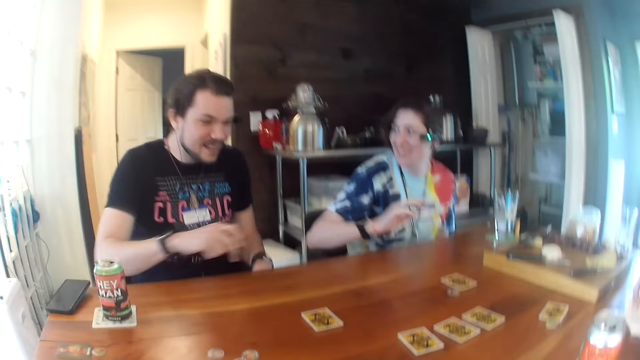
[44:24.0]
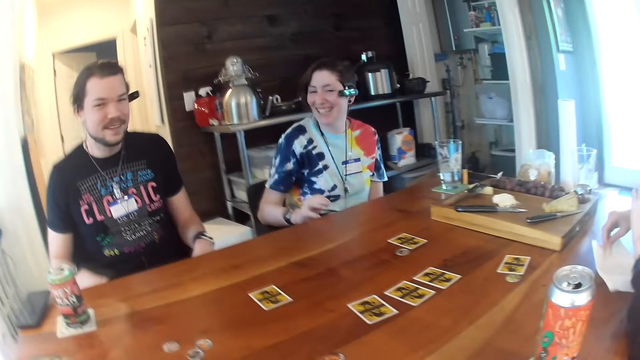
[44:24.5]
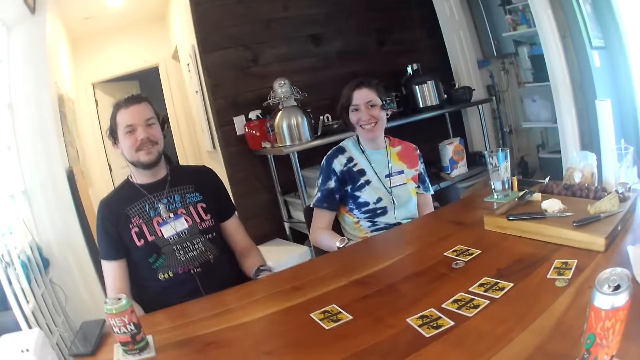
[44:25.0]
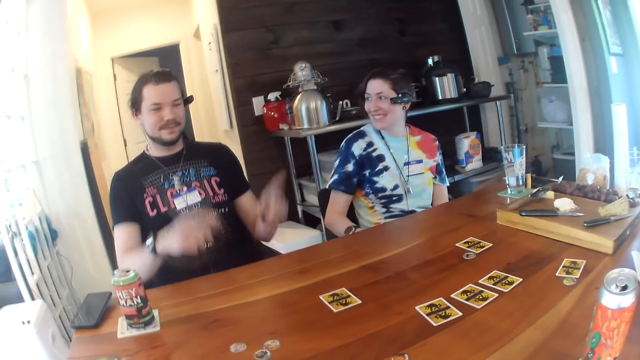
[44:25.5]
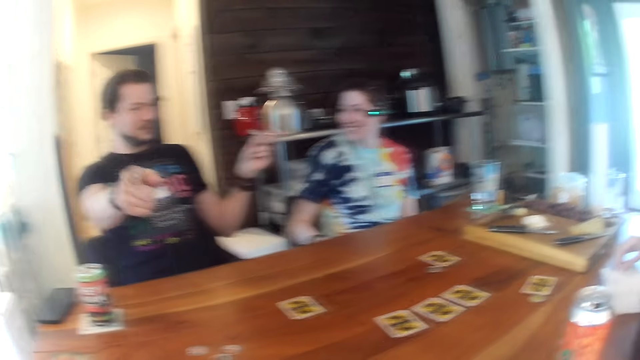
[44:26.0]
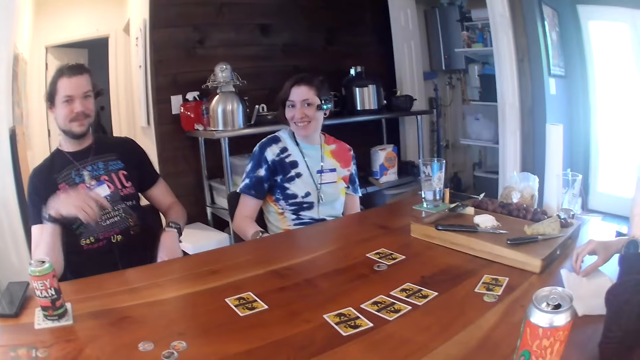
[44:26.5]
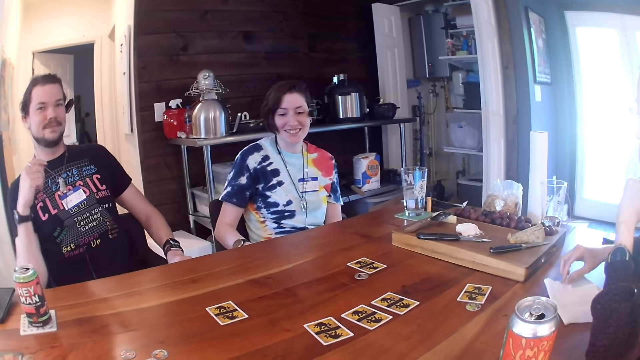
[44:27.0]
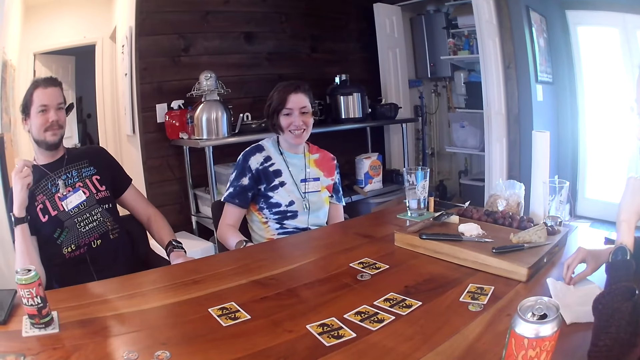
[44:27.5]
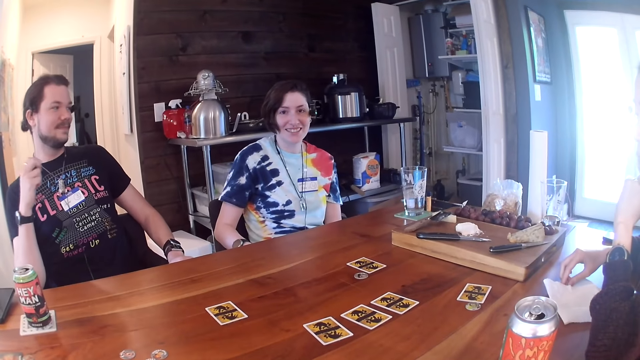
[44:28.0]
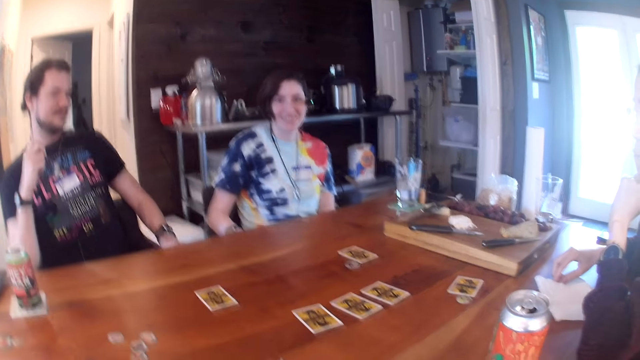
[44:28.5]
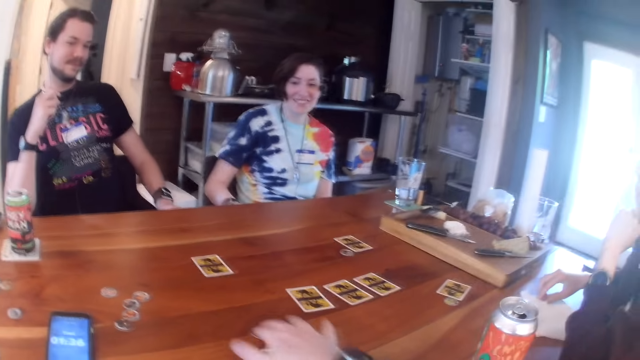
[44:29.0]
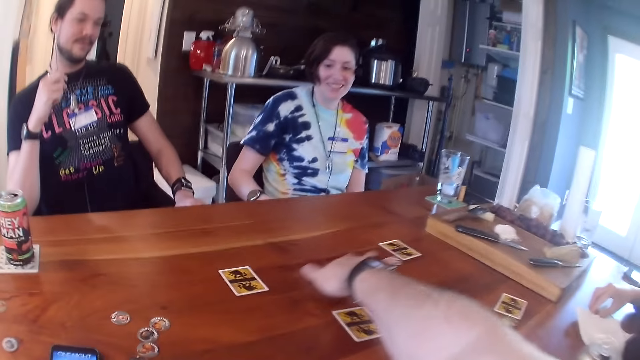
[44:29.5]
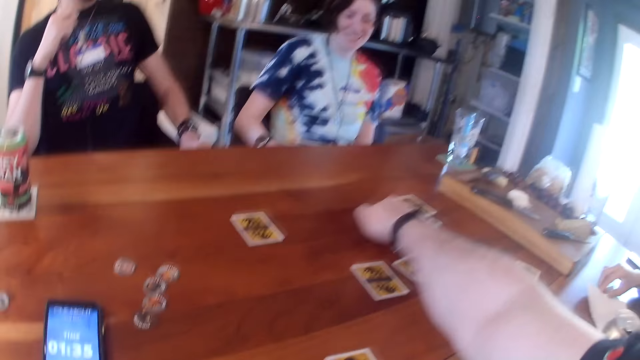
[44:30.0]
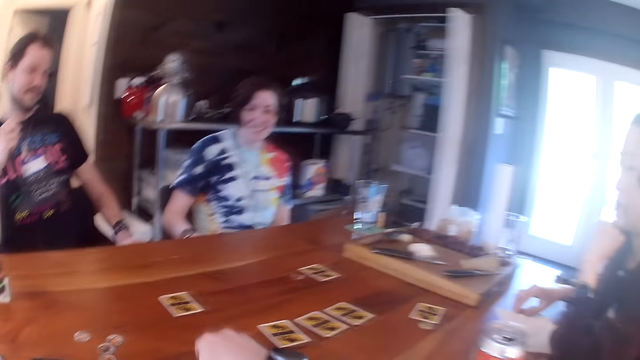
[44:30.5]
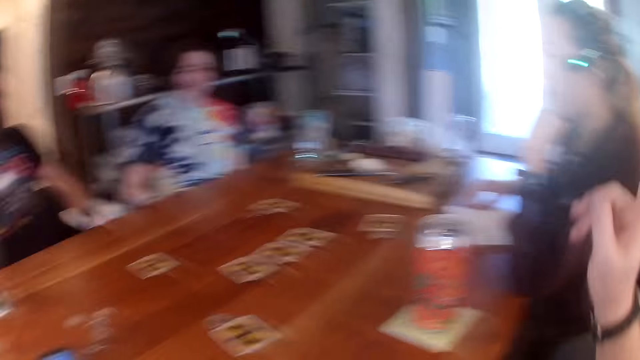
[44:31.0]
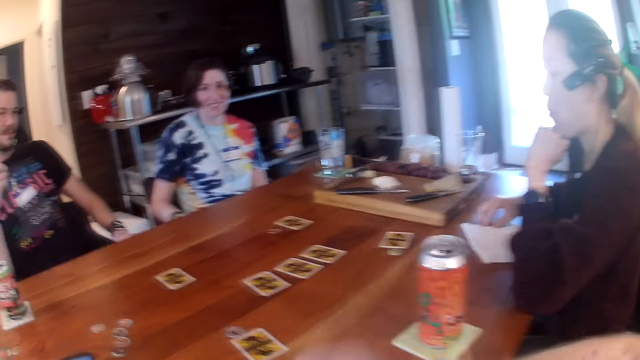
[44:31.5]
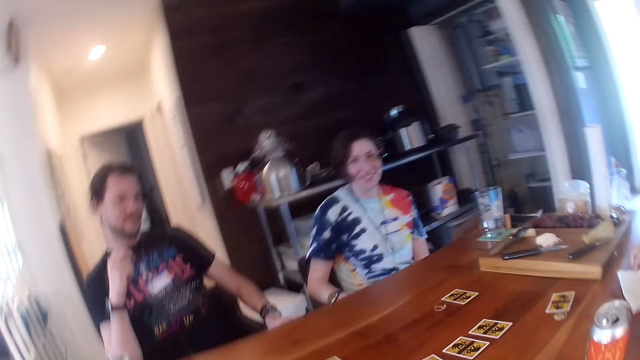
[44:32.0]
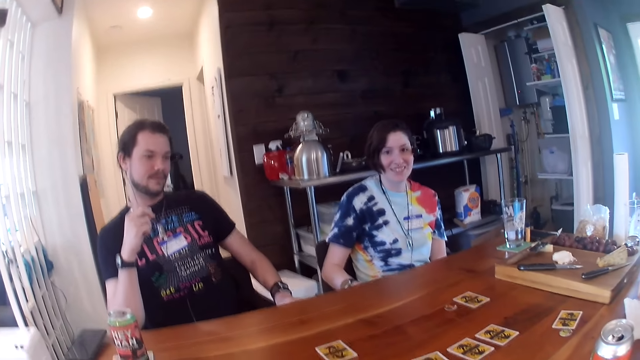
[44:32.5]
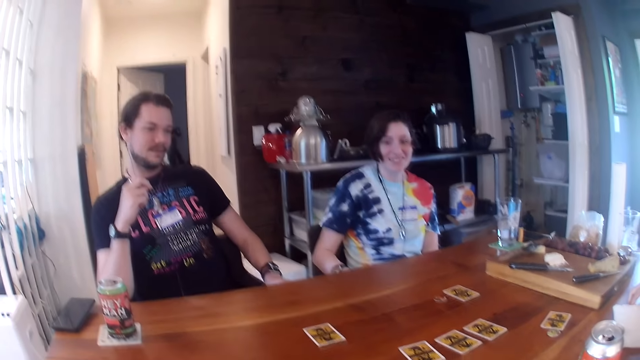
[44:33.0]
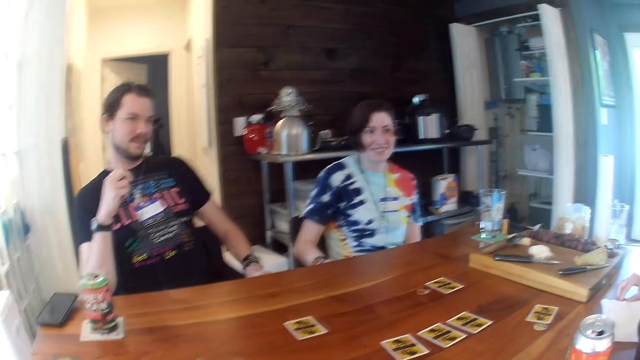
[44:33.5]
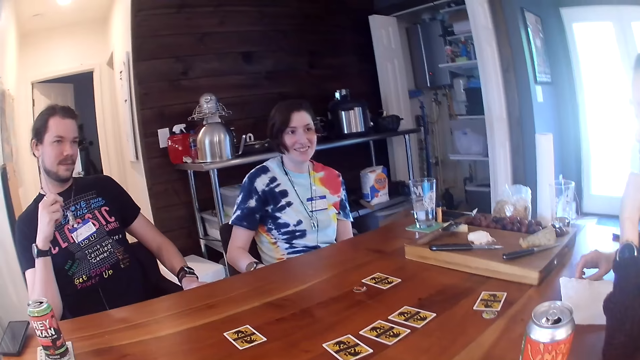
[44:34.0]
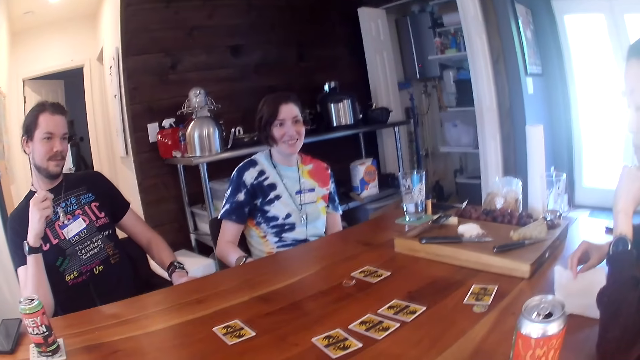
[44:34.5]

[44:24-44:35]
A man points at the camera wearer with his right hand. The man points at a woman with his left hand. The camera wearer moves a game piece across the table with his right hand. He moves a game piece across the table with his right hand again. He converses with the people at the table.

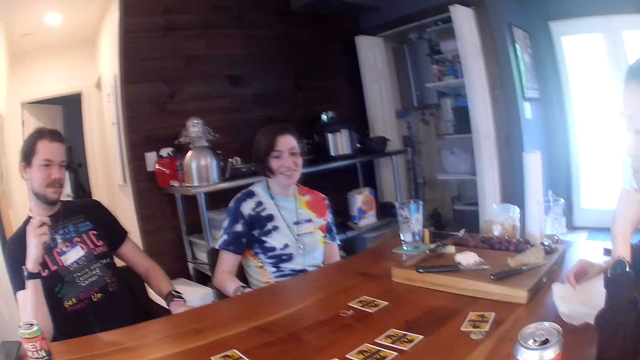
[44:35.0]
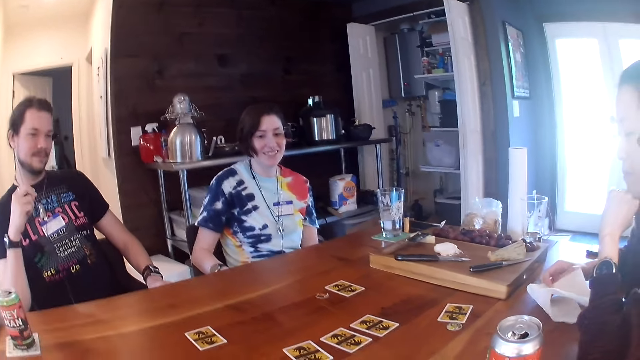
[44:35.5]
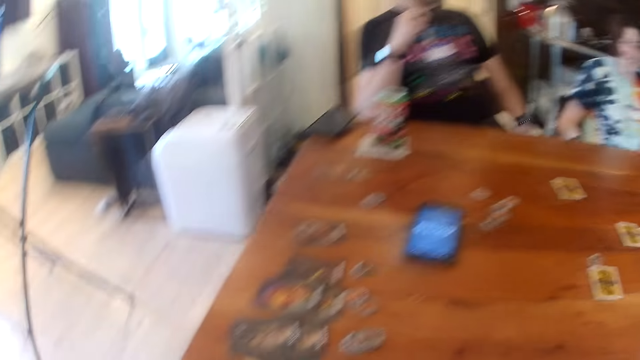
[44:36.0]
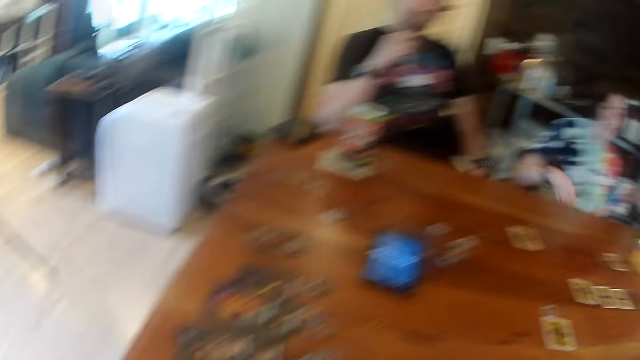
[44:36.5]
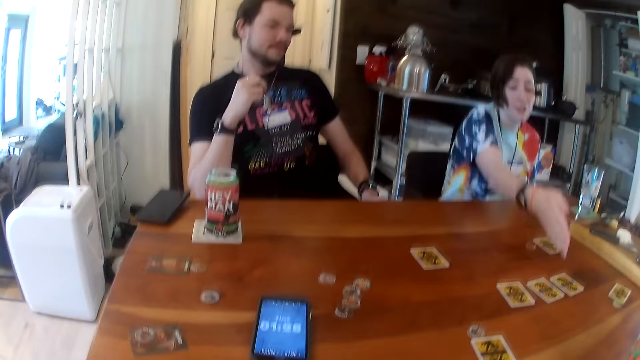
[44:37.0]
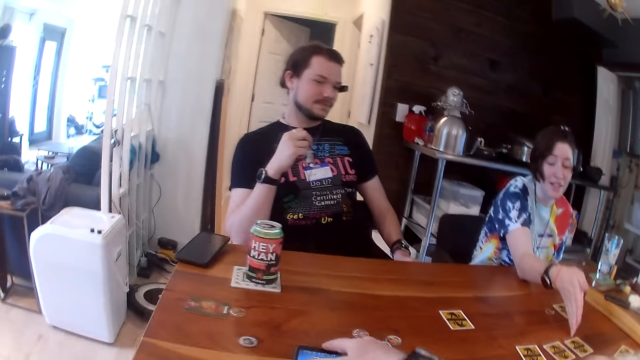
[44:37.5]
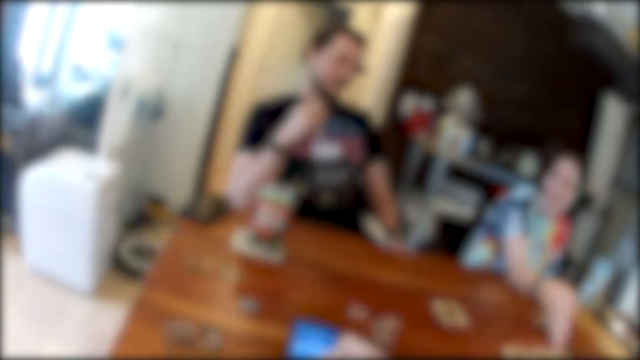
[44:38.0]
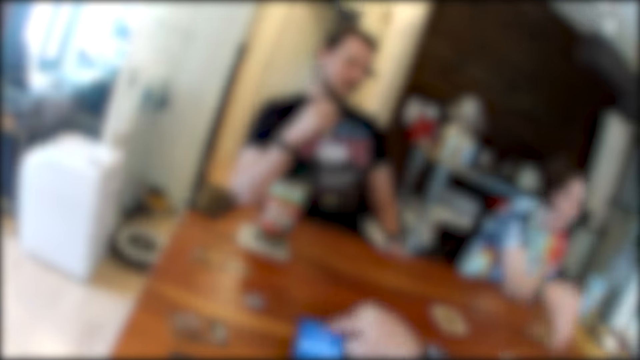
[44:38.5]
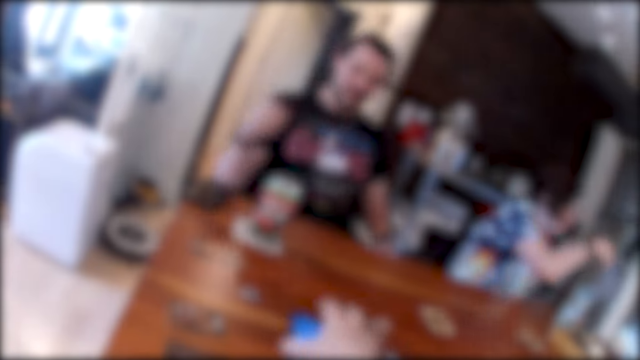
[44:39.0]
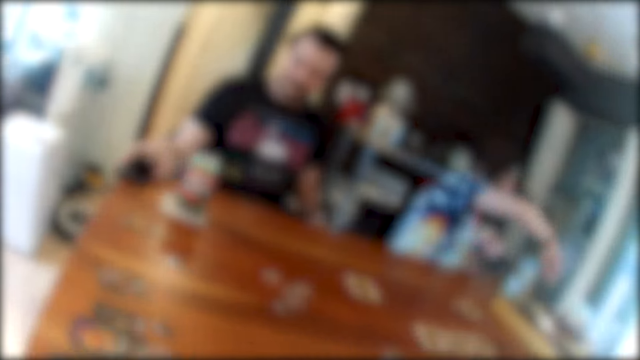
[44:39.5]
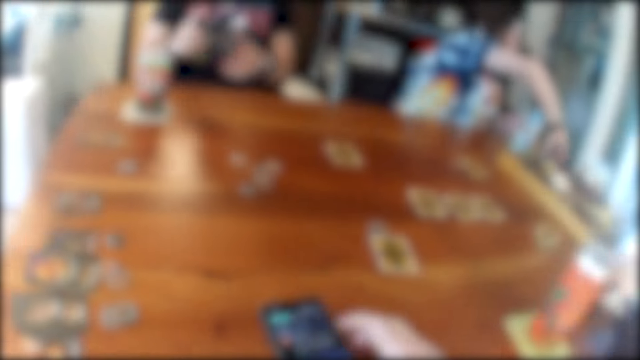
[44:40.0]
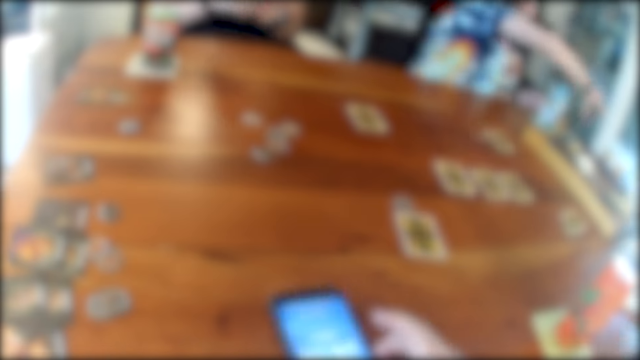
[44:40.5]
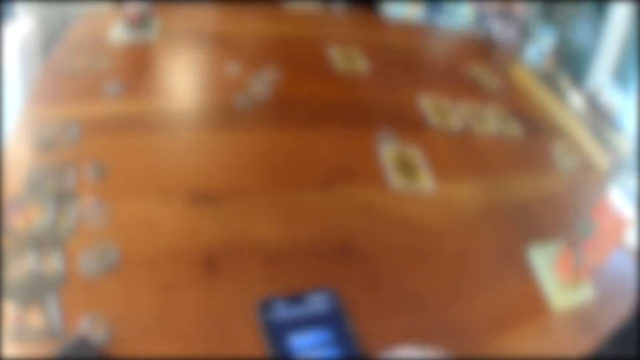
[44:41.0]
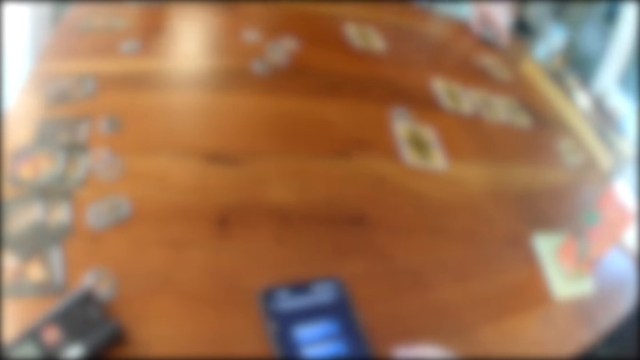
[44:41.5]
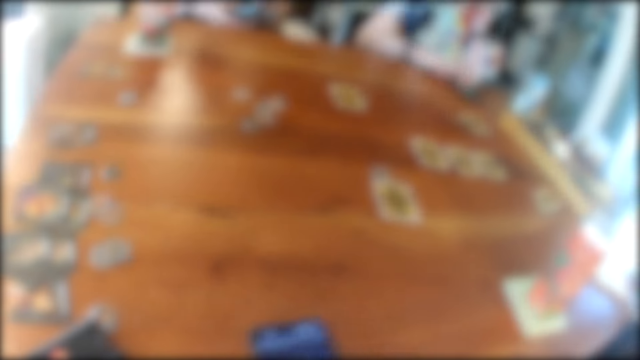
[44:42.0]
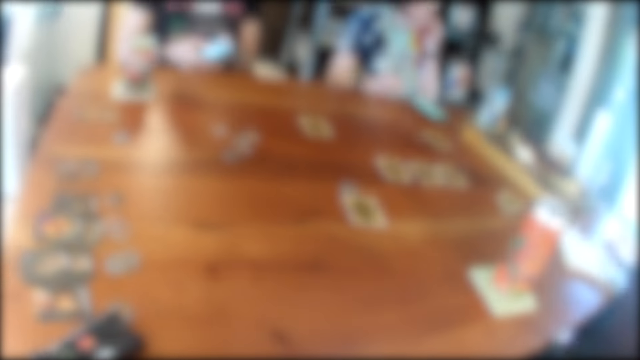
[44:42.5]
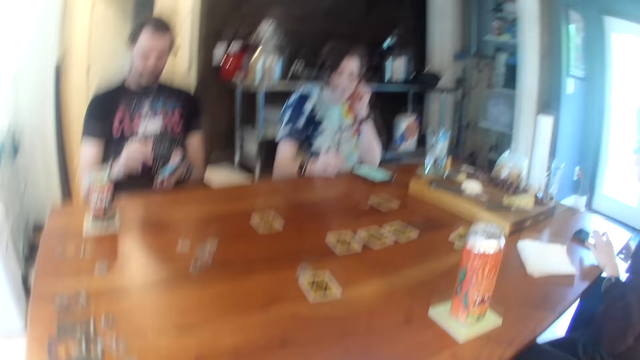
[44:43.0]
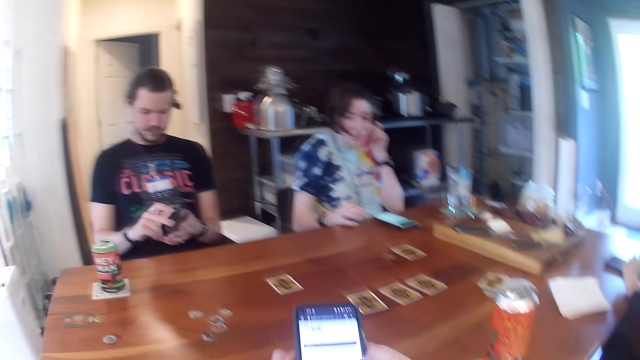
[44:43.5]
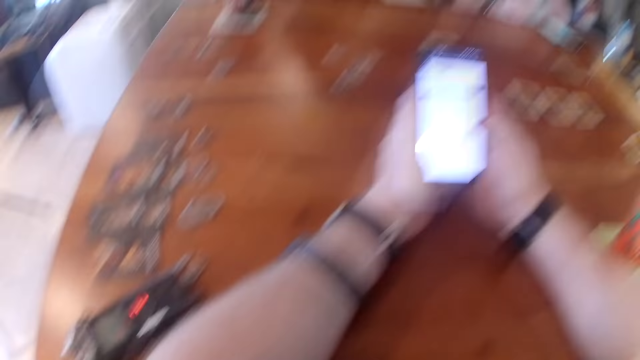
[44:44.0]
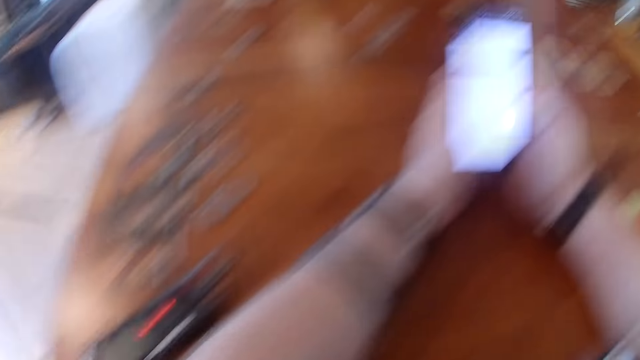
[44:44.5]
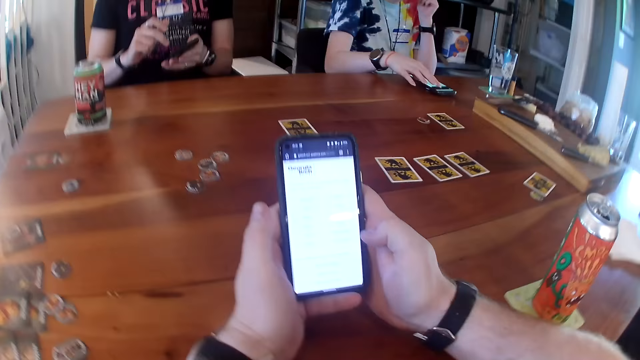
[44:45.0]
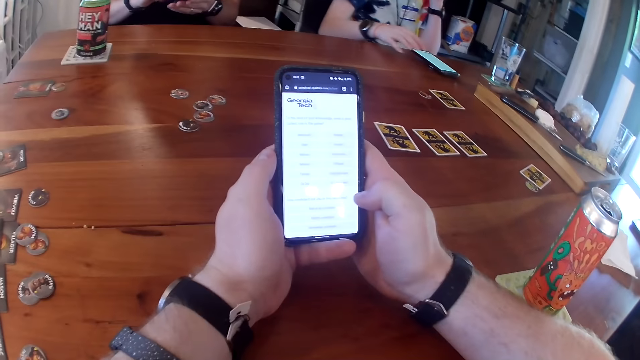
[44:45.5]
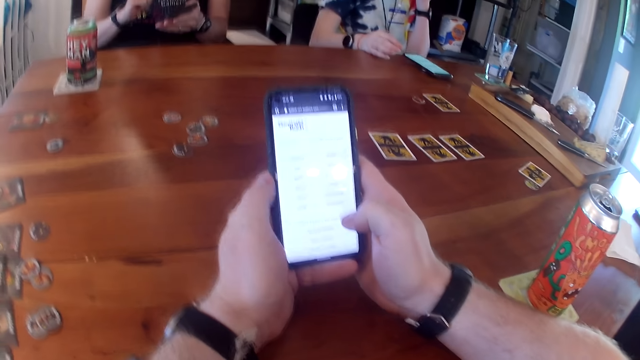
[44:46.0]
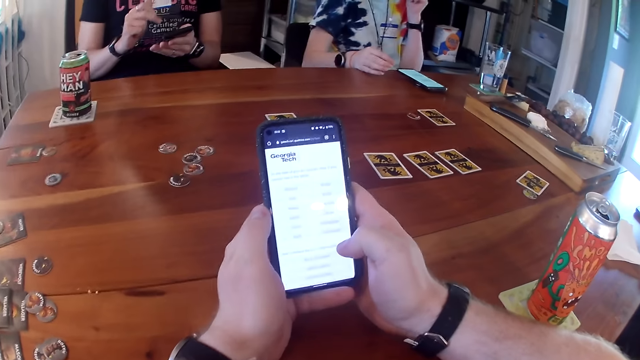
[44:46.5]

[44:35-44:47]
A woman points at a card on the table with her right hand. The camera wearer picks up a phone on the table. He moves the phone from the table with his right hand. A man picks up a phone from the table with his right hand. The woman picks up a phone from the table with her right hand. The camera wearer operates the phone with his right hand. The man passes the phone from his right hand to his left hand. The first woman places the phone on the table with her right hand. Another woman operates the phone on the table with her left hand. The man operates the phone with his right hand. The first woman operates the phone on the table with her right hand.
